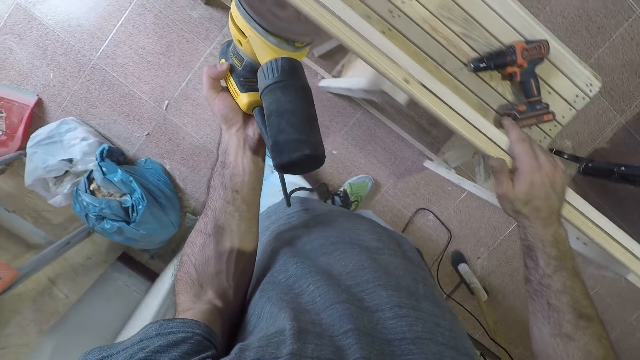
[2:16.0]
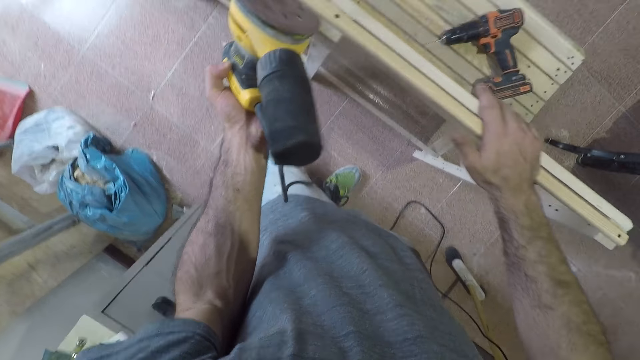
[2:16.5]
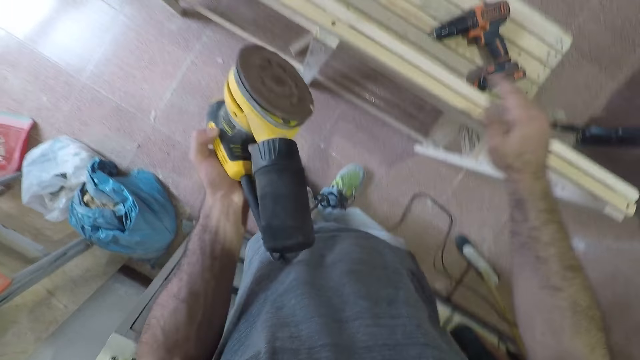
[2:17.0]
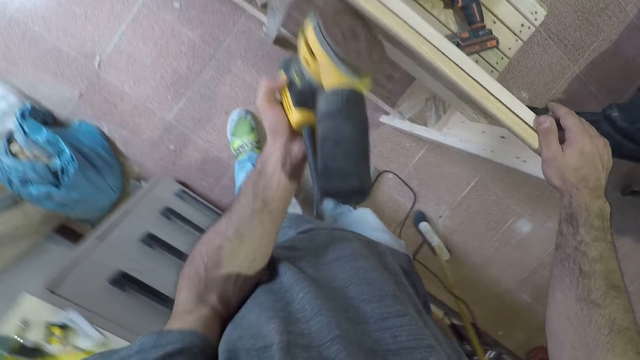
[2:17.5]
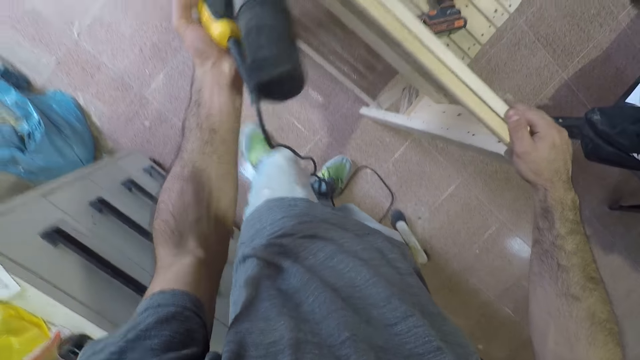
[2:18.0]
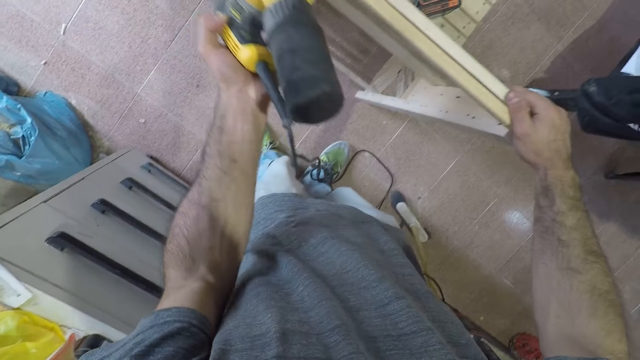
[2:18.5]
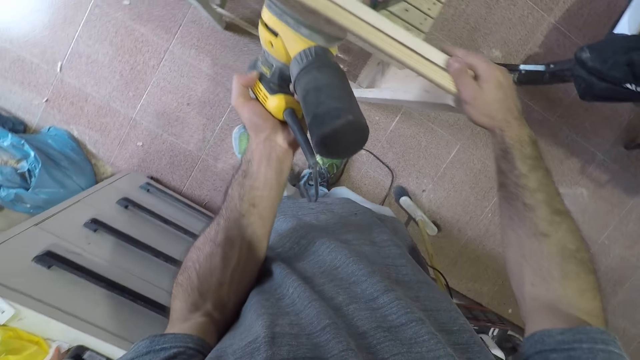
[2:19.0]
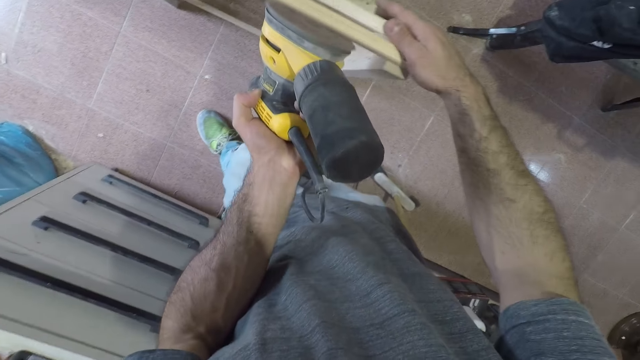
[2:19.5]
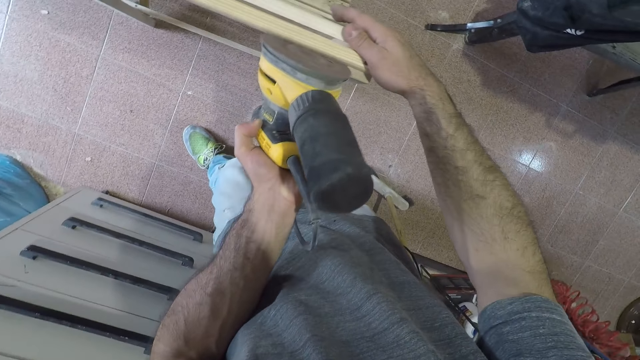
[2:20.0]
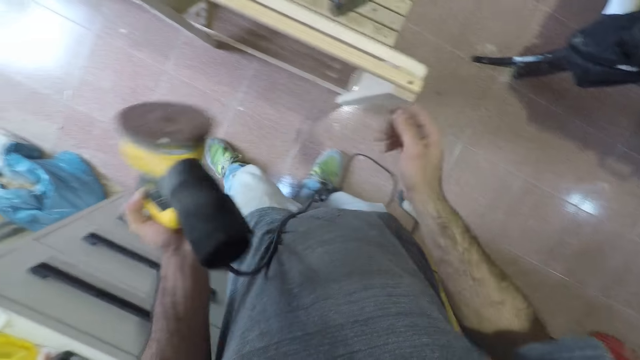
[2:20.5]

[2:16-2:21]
The camera wearer smoothens the bench with the sander machine.
